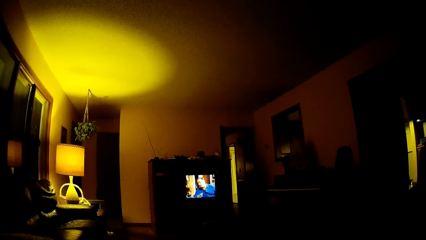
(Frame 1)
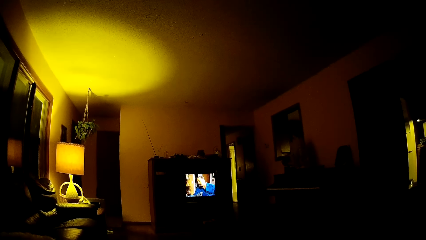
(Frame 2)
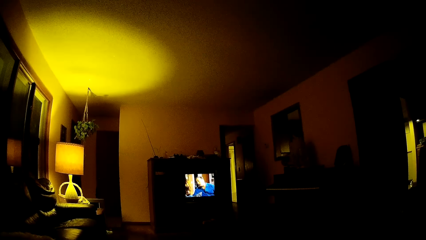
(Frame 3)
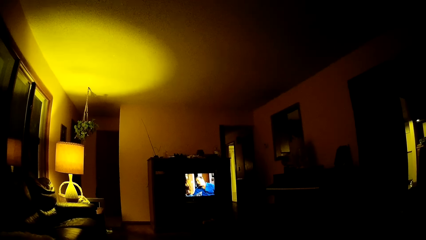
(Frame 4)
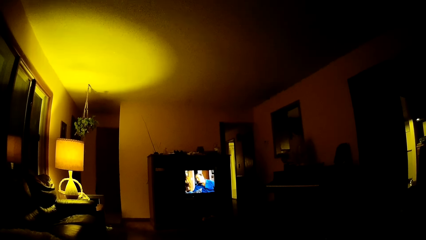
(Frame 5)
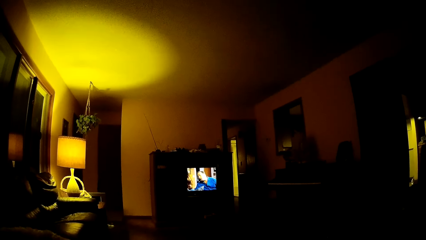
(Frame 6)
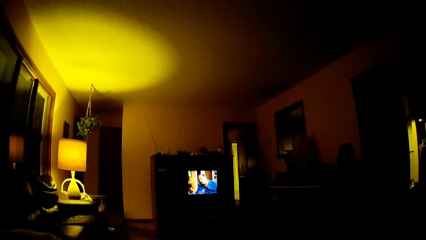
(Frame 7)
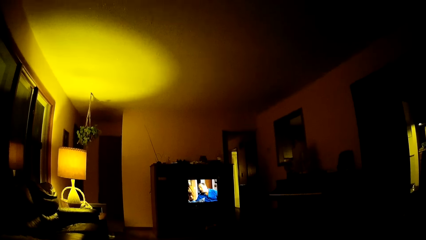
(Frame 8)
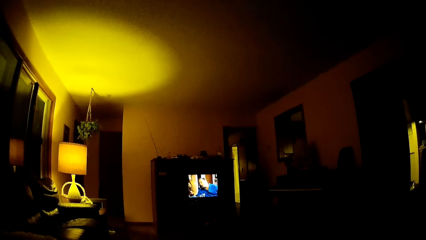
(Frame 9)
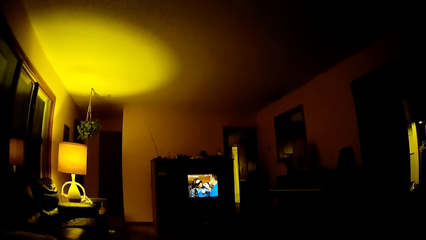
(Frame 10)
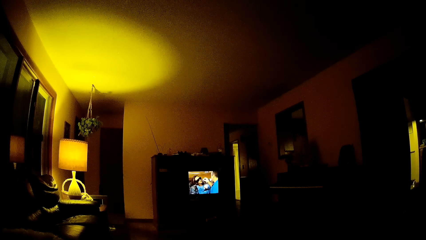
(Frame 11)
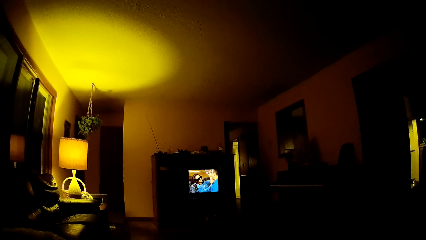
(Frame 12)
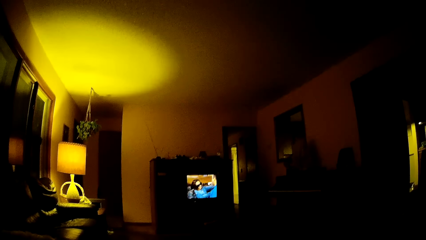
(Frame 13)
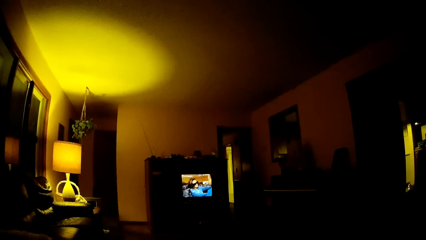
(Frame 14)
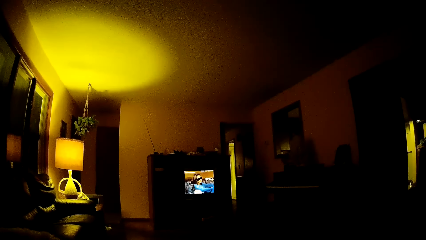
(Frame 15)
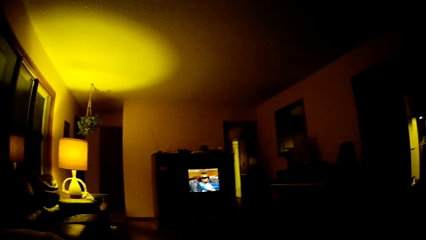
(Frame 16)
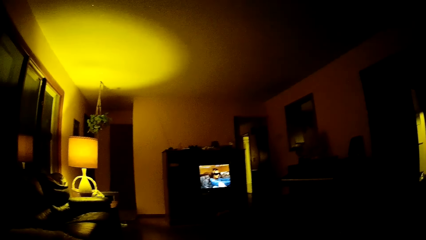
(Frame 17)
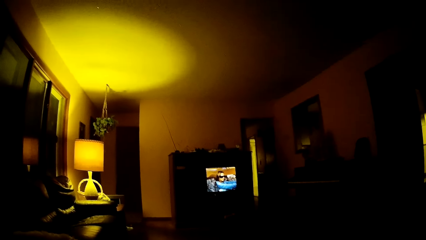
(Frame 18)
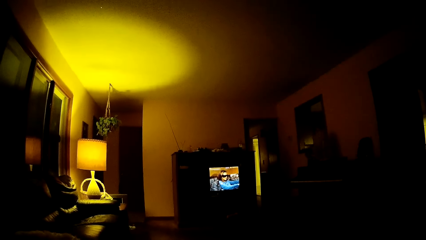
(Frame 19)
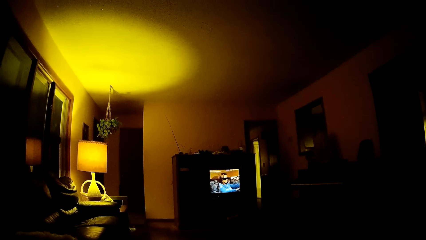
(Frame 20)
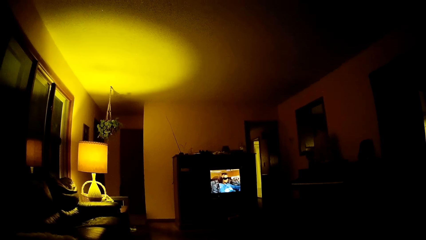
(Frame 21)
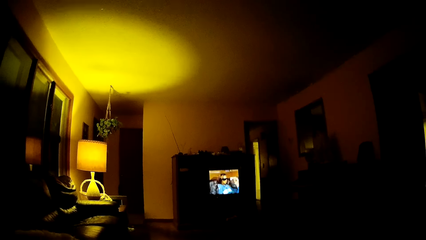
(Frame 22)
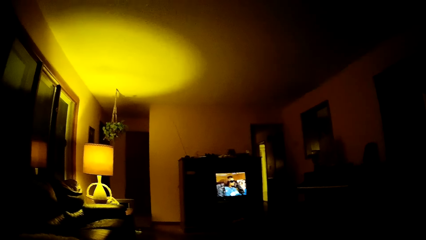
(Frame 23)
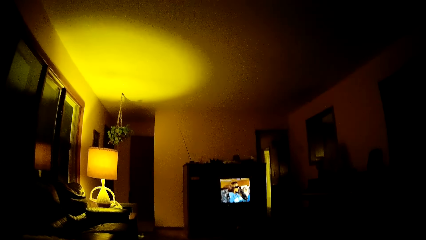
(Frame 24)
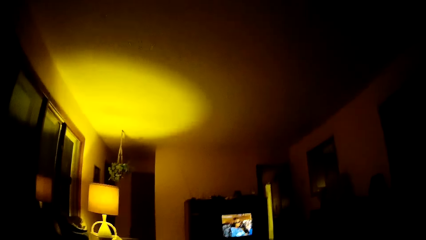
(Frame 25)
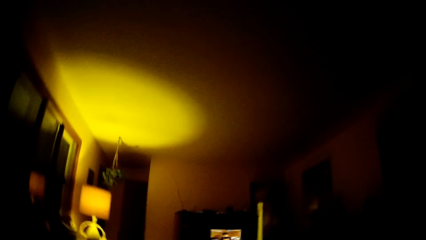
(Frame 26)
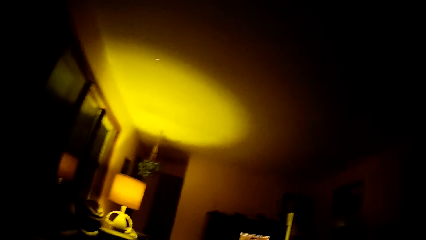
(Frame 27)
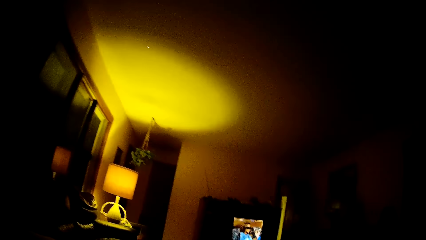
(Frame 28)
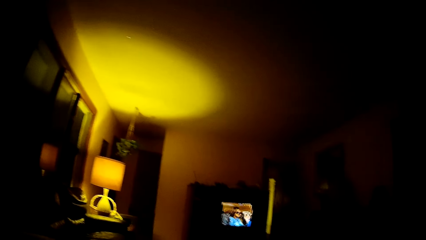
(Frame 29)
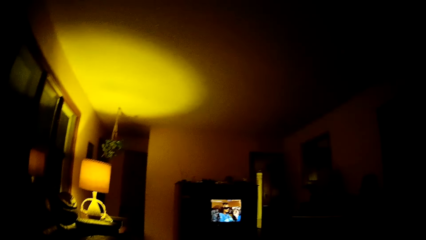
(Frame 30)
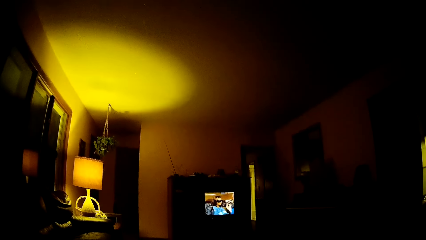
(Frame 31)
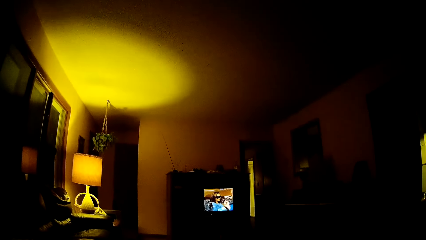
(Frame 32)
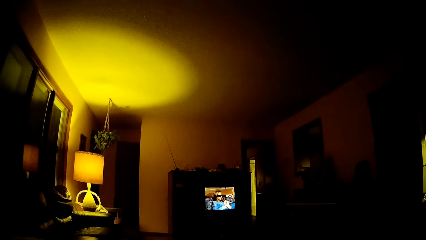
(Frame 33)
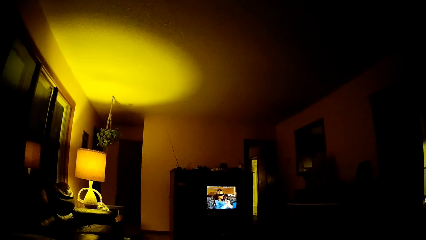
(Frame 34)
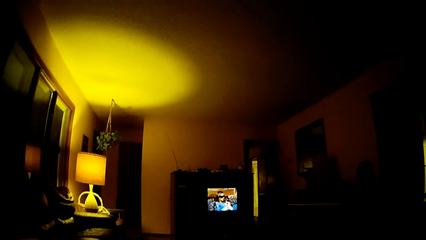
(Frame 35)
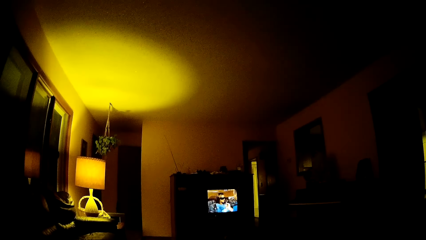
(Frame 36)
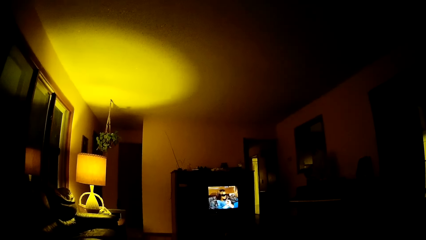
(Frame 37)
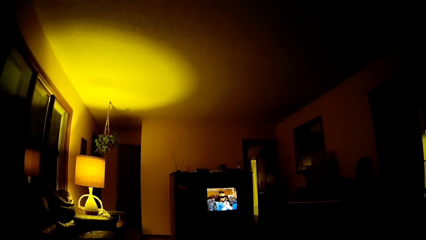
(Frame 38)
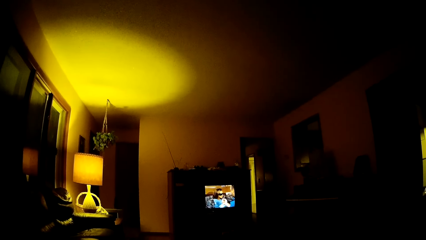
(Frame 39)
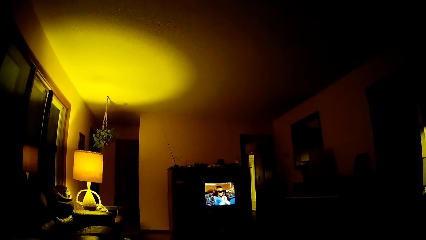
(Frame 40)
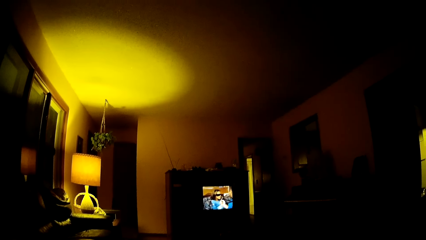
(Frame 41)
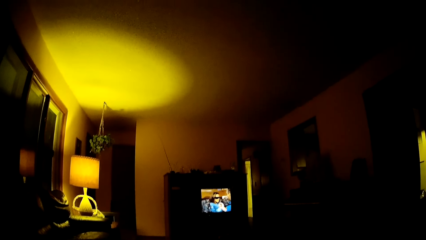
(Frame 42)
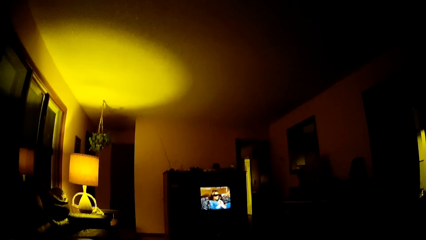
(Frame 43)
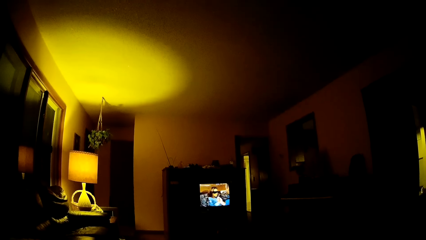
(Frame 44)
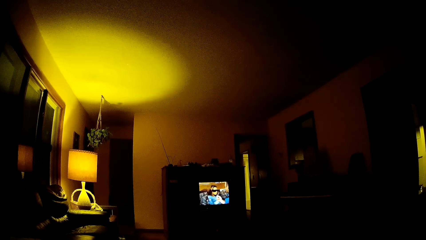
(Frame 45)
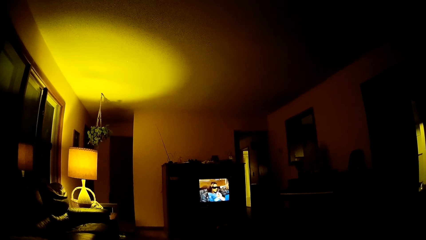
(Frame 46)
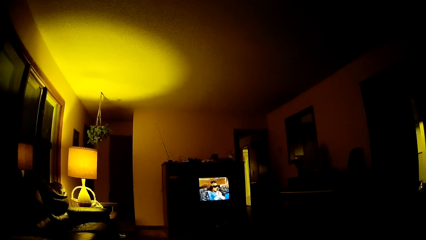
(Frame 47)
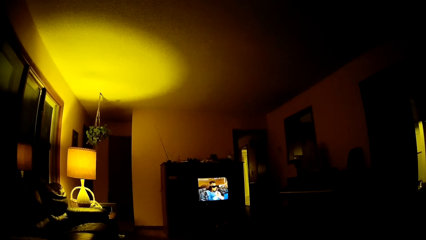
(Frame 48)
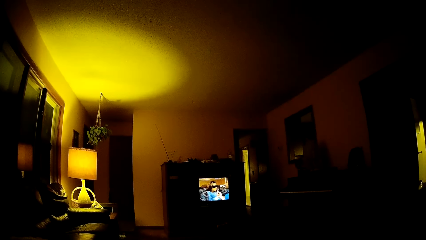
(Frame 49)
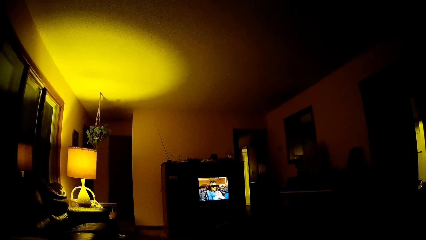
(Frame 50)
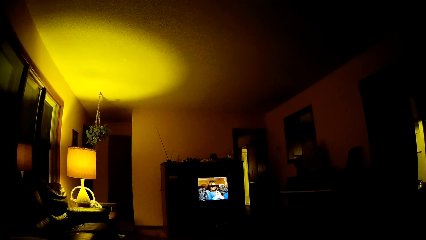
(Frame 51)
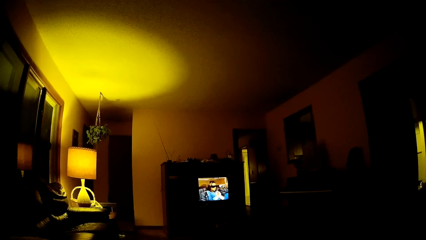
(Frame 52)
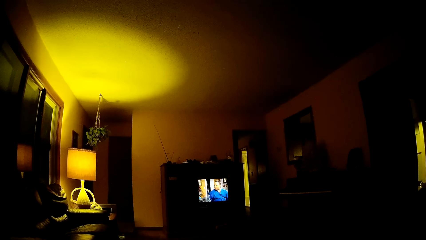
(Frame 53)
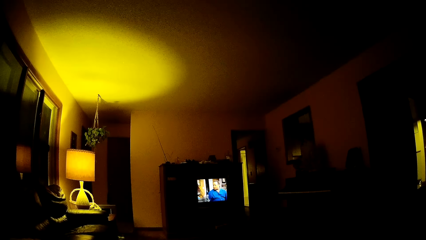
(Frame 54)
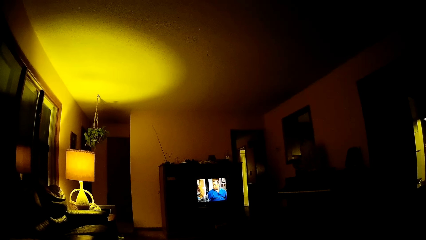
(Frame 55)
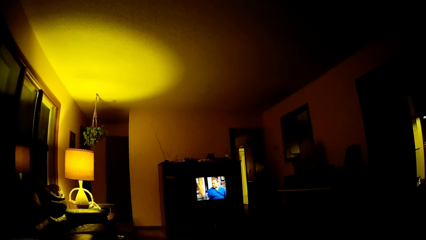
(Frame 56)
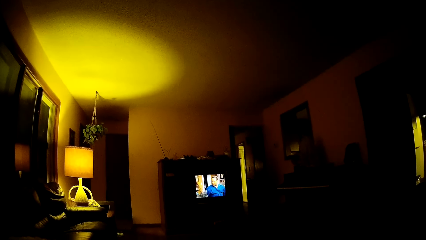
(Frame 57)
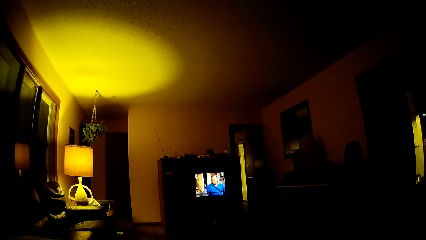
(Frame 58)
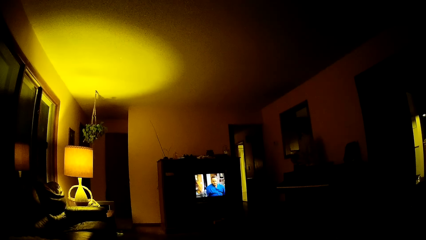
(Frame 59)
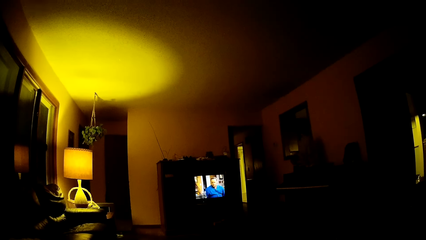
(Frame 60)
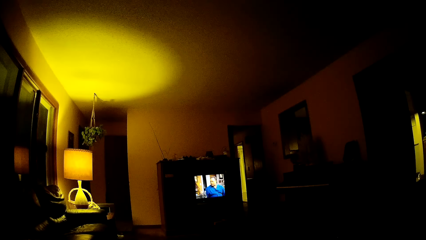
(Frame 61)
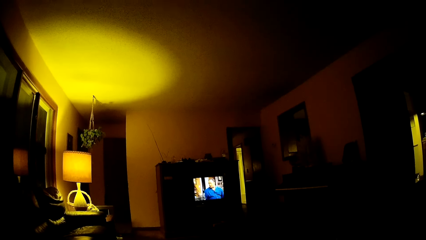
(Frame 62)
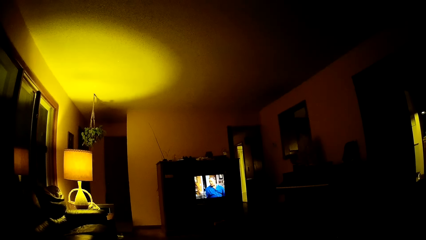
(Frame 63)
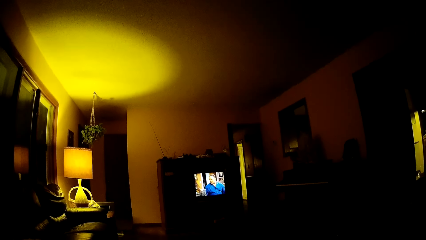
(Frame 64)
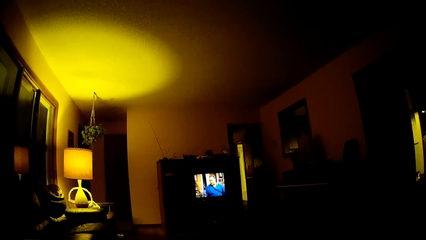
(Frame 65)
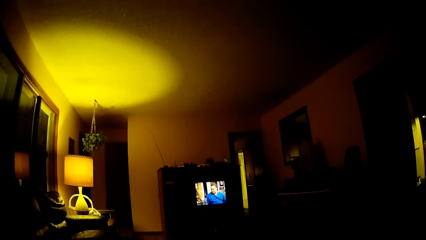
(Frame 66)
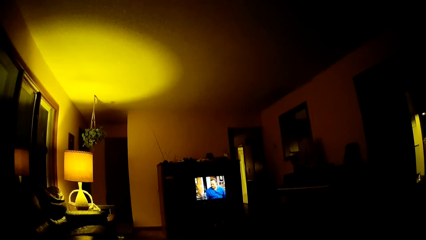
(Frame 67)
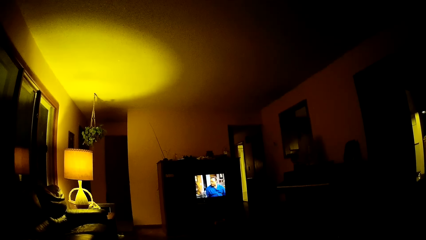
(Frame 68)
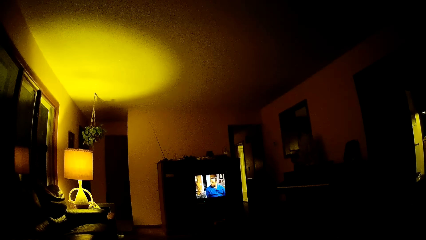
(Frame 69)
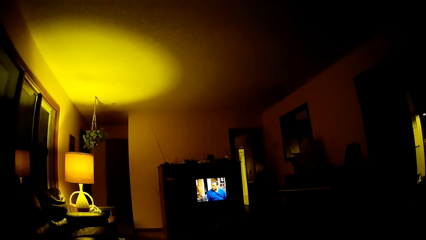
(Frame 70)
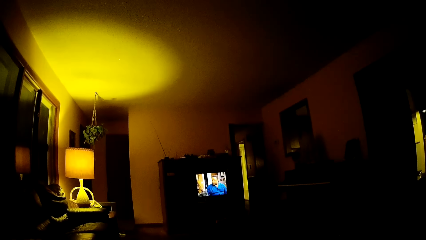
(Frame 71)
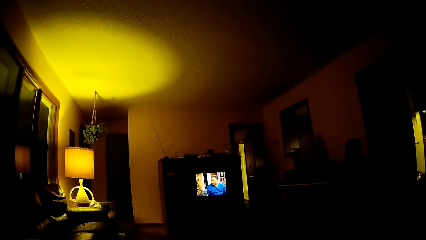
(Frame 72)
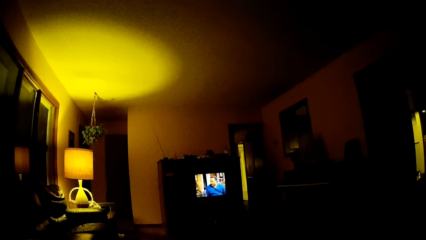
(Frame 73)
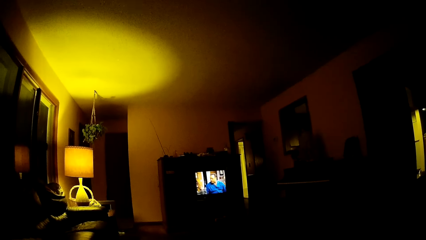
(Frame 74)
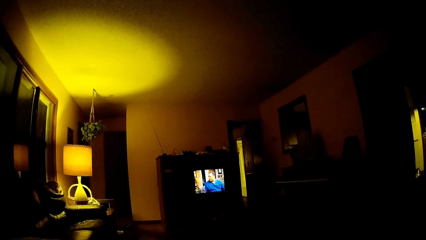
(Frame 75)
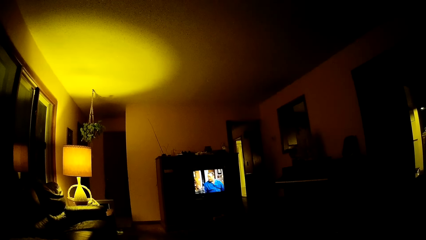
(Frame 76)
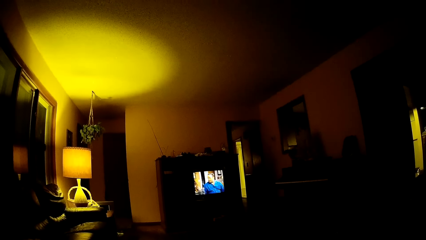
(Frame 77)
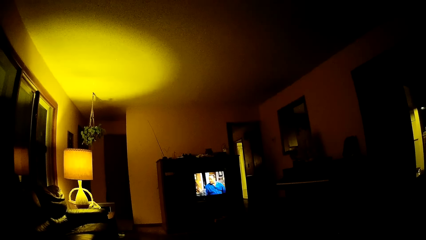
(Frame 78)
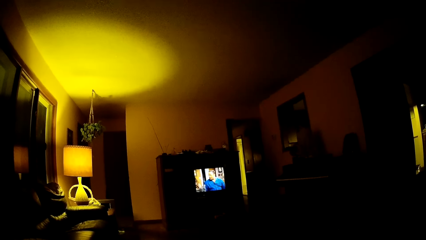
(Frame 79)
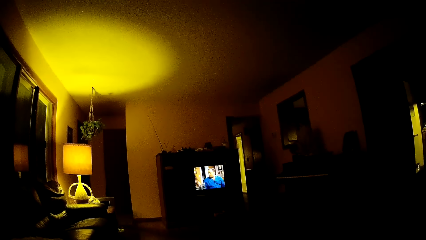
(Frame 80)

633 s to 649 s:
The camera wearer watches television. They look around. They watch television. They look around. They watch television. They watch television again.
